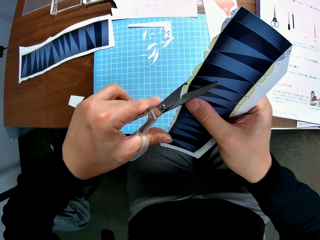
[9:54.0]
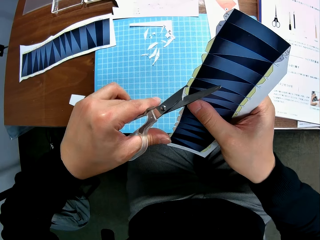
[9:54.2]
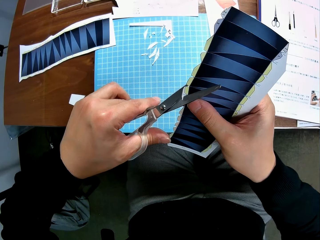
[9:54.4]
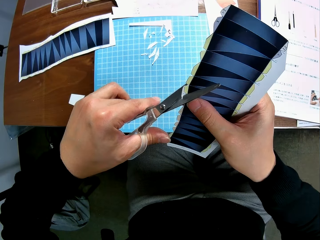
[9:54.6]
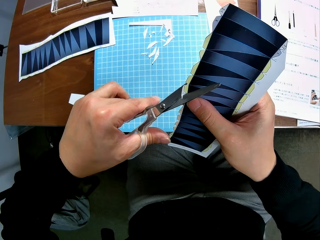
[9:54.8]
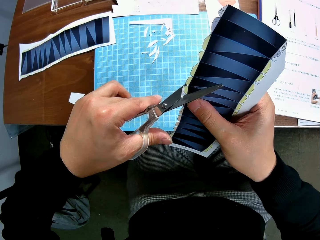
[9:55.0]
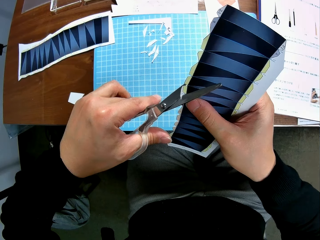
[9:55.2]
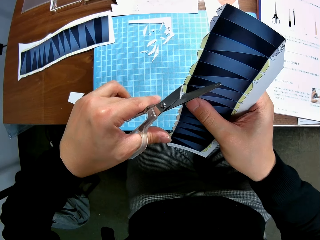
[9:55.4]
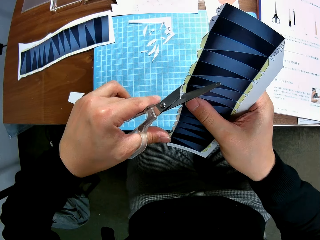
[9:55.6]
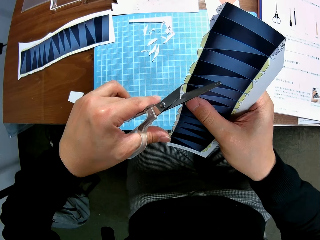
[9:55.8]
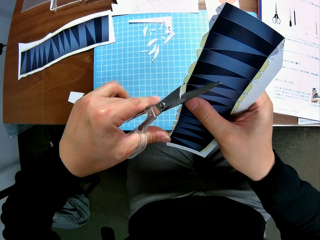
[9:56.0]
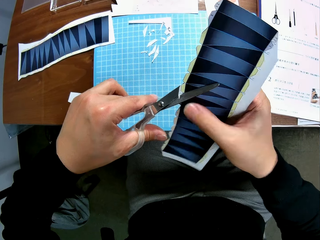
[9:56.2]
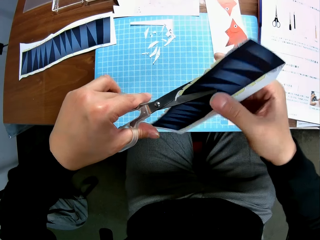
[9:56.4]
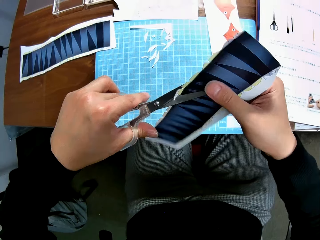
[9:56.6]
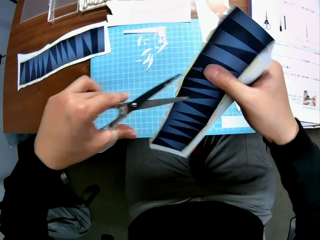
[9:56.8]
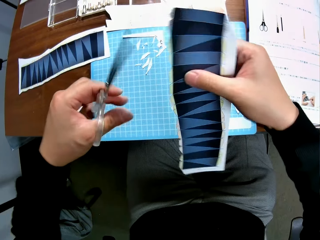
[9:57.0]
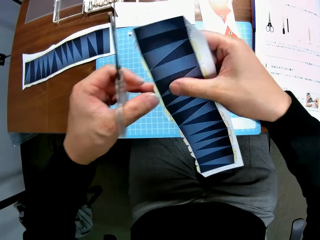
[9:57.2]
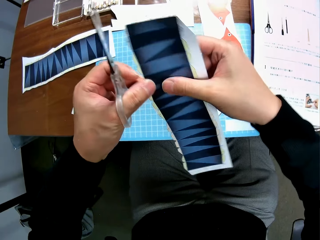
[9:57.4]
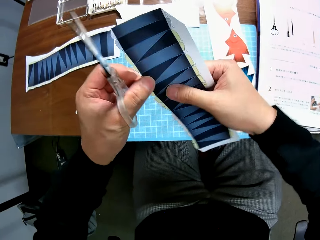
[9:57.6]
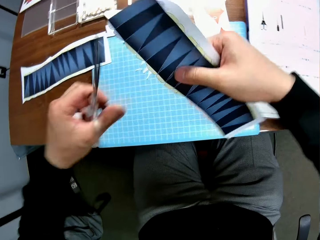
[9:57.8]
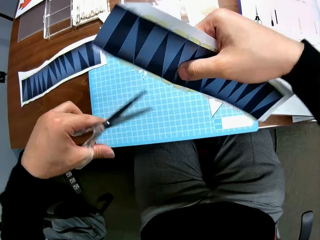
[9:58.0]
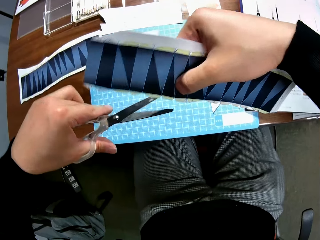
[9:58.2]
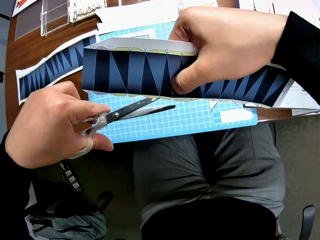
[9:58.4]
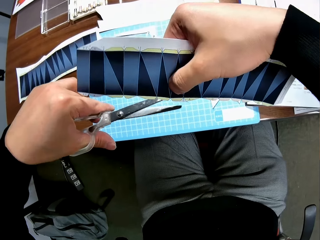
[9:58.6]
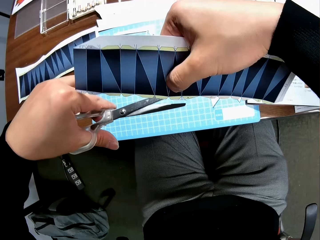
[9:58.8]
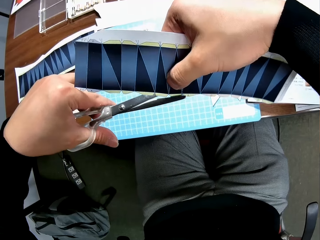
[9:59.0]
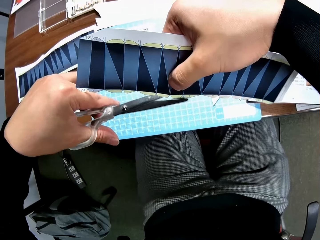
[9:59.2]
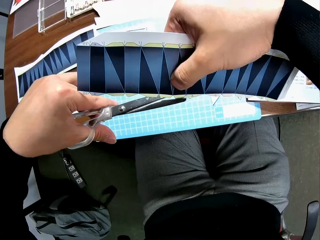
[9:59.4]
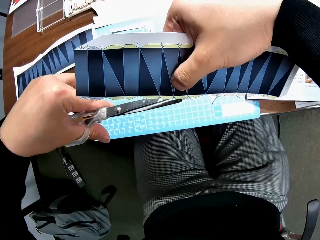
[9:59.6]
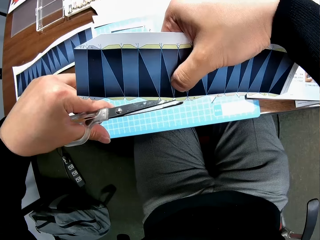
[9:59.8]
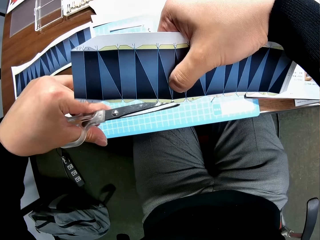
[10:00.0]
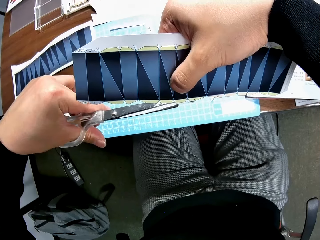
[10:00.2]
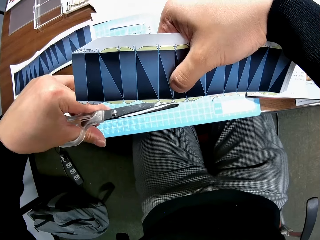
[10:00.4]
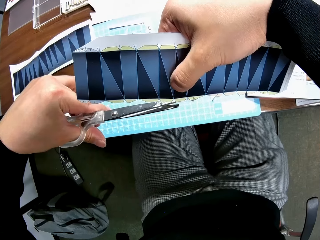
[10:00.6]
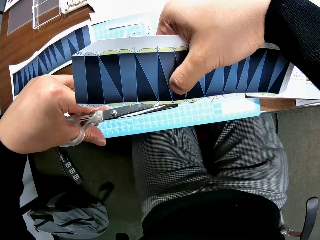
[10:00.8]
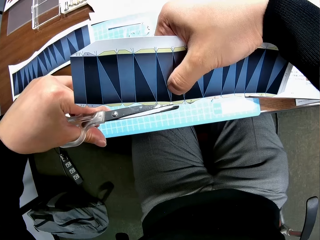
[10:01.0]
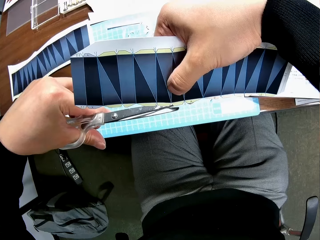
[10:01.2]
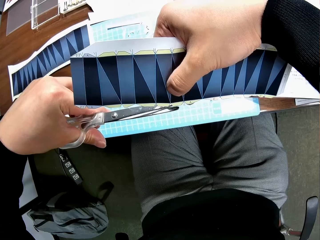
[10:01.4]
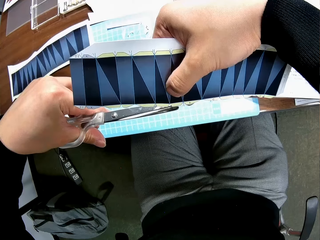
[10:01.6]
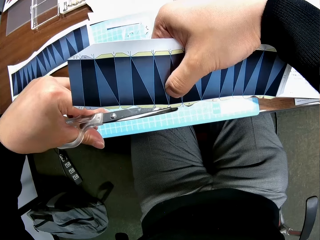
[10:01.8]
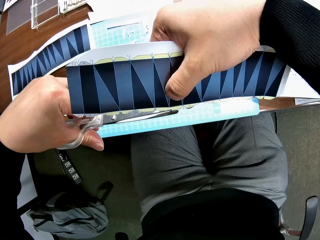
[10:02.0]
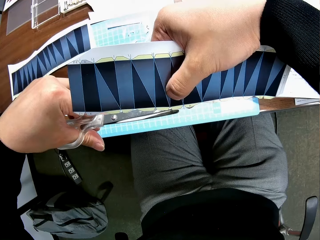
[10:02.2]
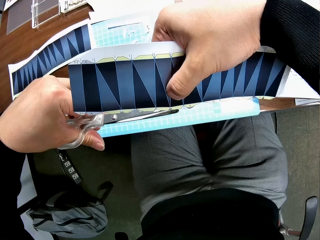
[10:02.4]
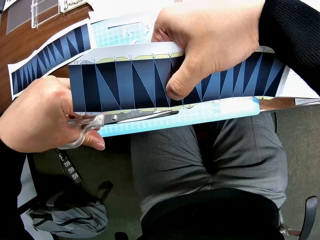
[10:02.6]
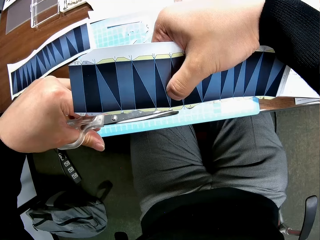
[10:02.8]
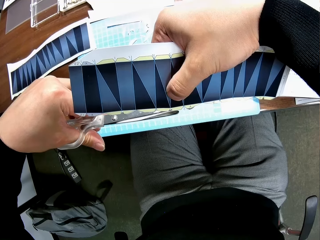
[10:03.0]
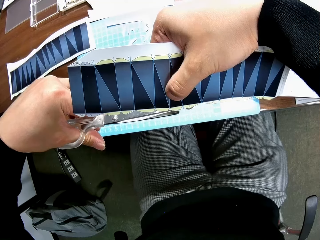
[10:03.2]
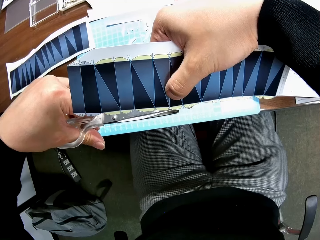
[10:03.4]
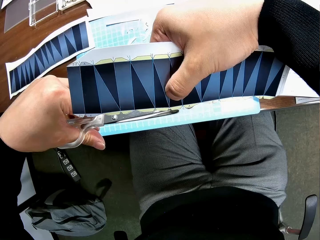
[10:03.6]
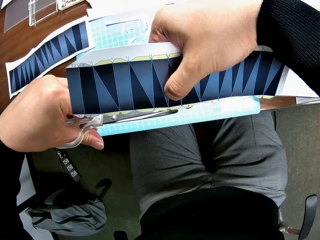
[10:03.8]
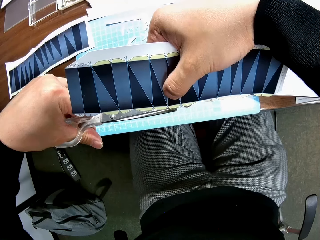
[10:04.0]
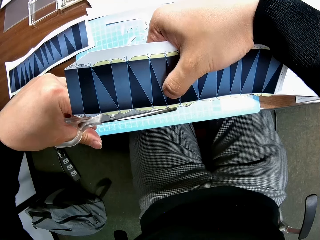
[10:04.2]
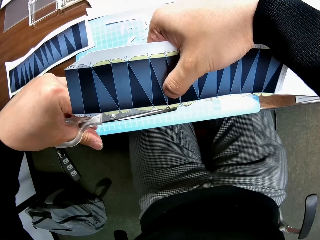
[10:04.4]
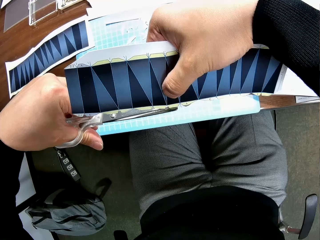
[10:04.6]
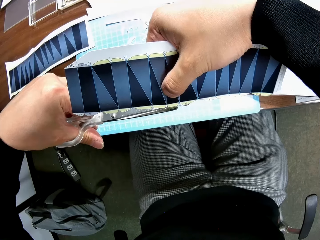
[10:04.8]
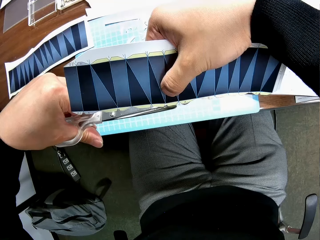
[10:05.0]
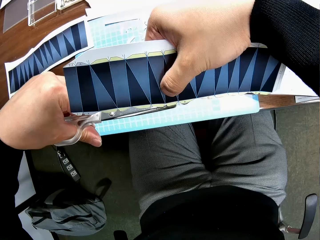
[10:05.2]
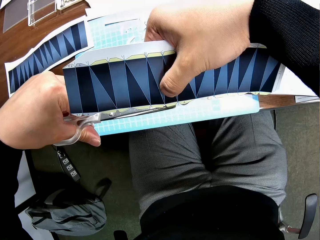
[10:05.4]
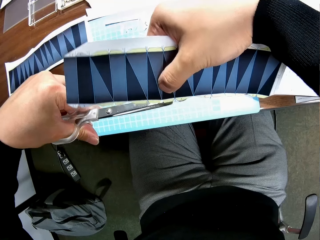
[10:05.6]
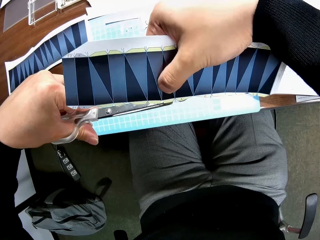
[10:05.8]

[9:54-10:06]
The camera wearer turns a piece over. They cut a piece of paper with scissors.

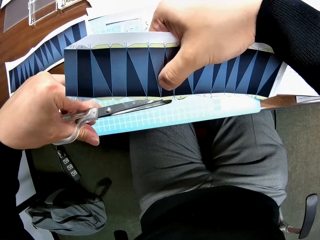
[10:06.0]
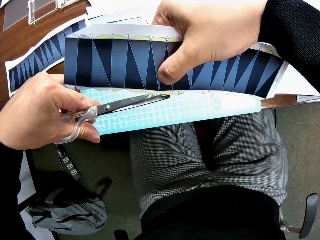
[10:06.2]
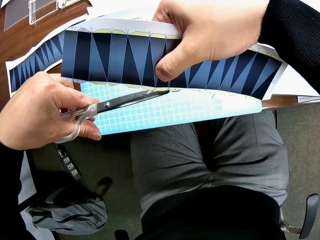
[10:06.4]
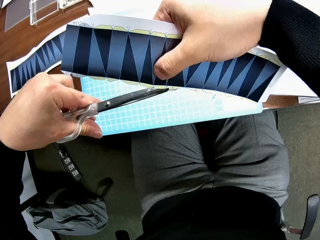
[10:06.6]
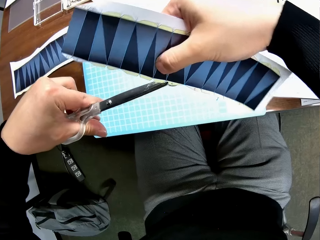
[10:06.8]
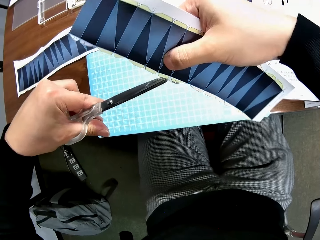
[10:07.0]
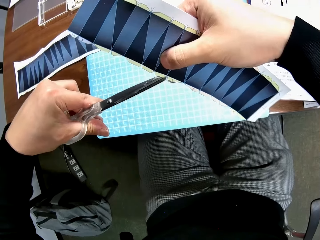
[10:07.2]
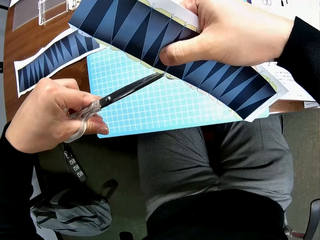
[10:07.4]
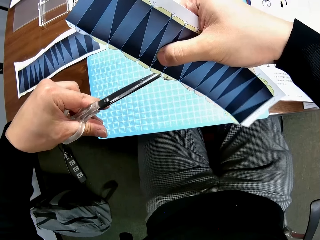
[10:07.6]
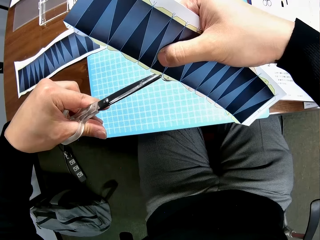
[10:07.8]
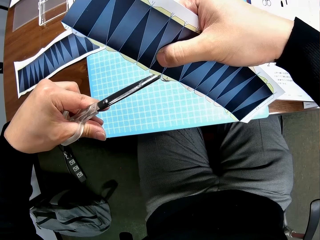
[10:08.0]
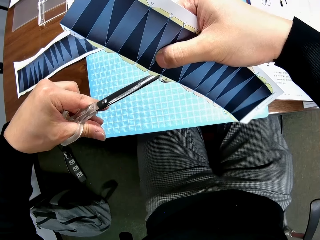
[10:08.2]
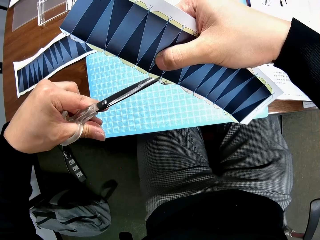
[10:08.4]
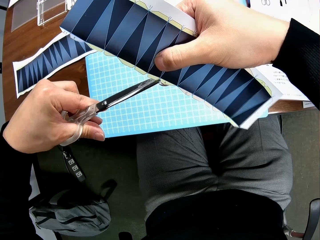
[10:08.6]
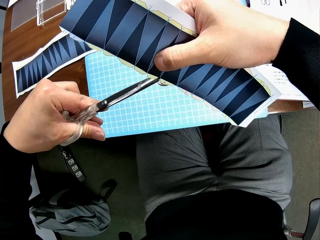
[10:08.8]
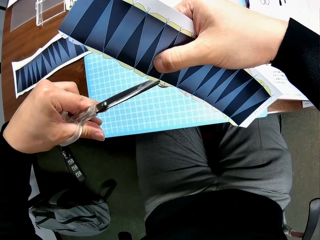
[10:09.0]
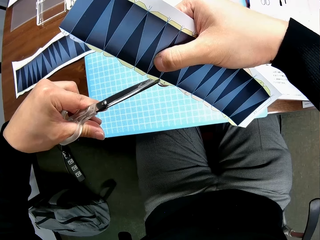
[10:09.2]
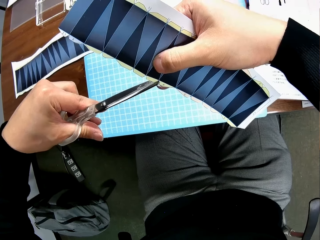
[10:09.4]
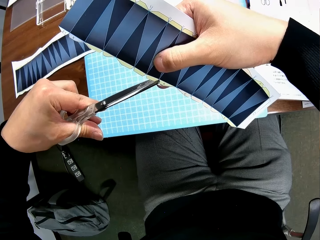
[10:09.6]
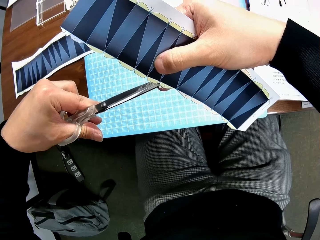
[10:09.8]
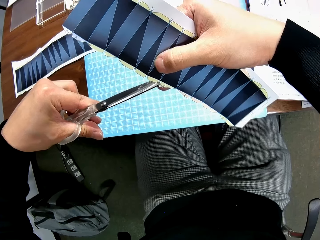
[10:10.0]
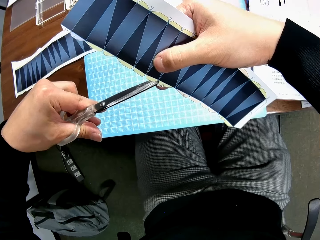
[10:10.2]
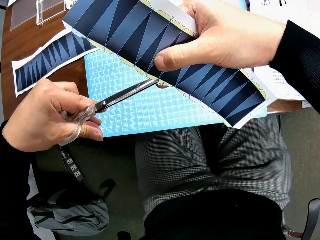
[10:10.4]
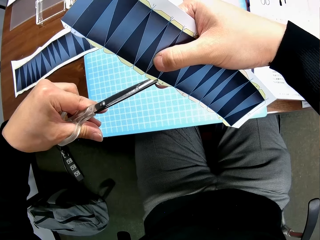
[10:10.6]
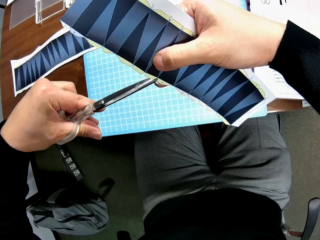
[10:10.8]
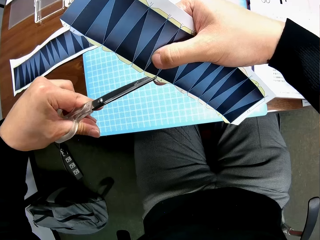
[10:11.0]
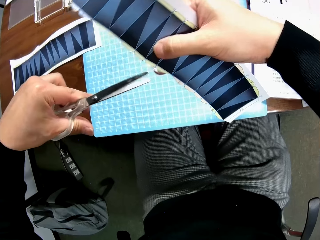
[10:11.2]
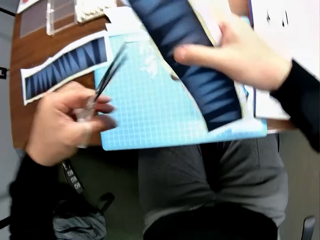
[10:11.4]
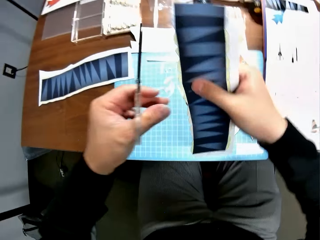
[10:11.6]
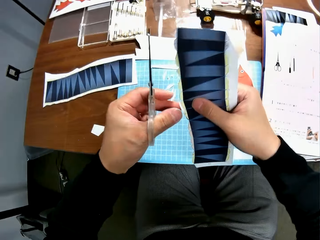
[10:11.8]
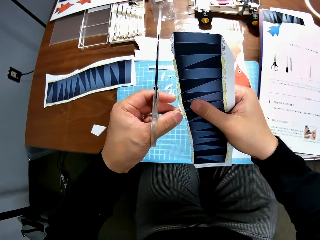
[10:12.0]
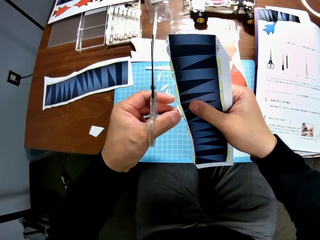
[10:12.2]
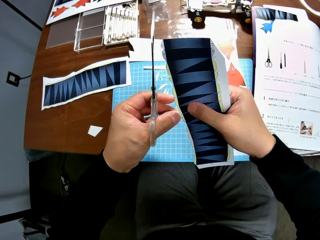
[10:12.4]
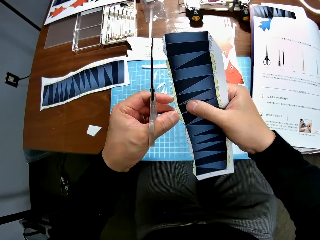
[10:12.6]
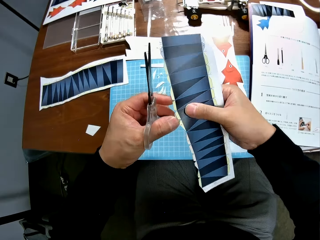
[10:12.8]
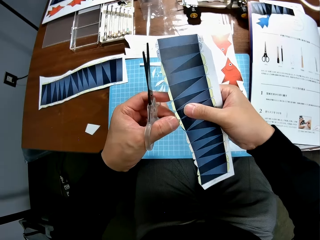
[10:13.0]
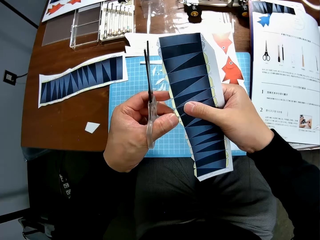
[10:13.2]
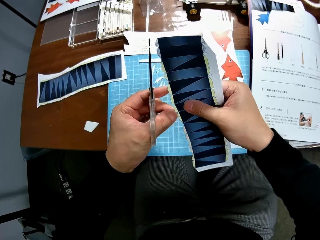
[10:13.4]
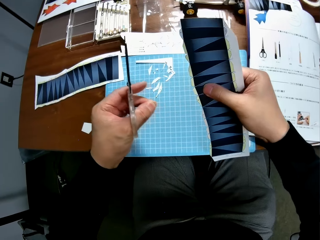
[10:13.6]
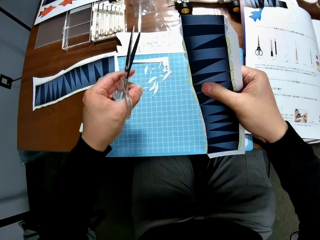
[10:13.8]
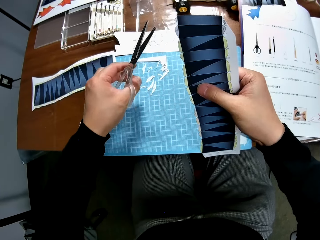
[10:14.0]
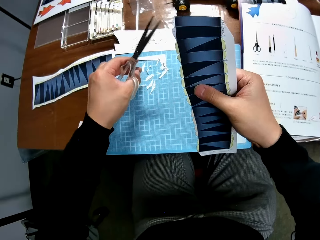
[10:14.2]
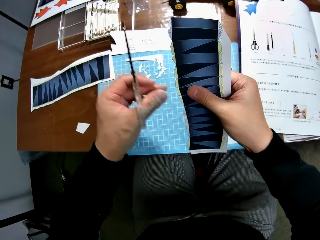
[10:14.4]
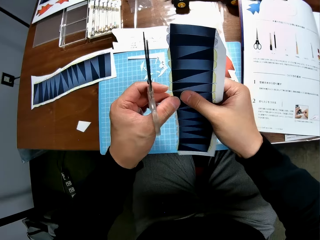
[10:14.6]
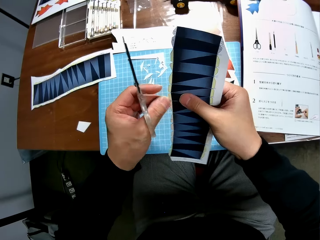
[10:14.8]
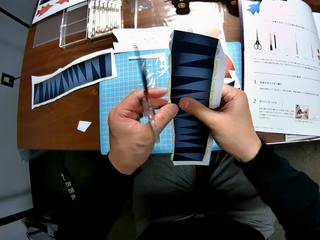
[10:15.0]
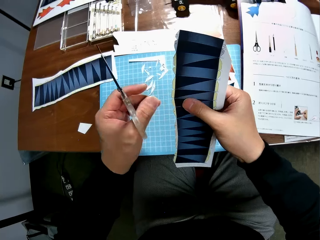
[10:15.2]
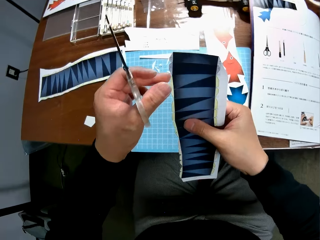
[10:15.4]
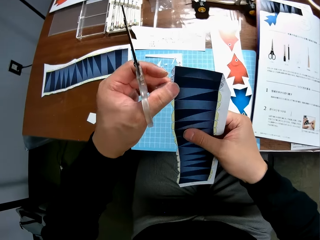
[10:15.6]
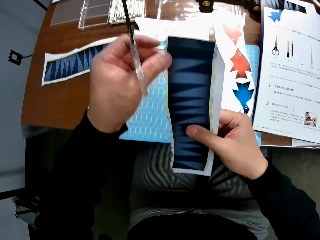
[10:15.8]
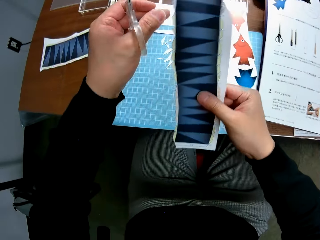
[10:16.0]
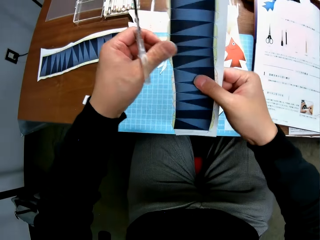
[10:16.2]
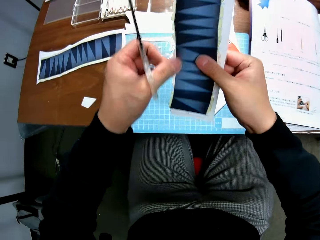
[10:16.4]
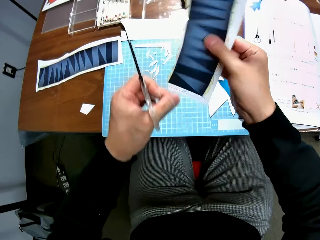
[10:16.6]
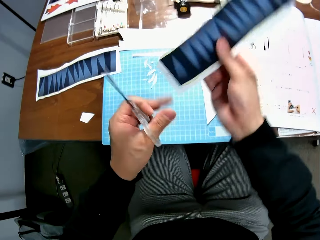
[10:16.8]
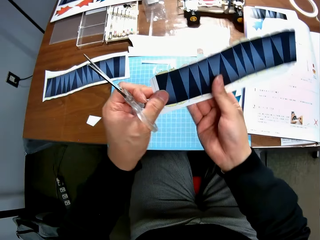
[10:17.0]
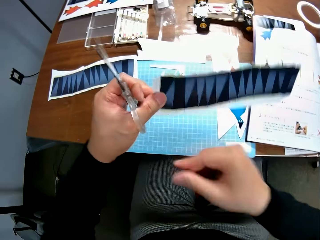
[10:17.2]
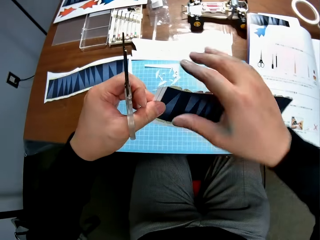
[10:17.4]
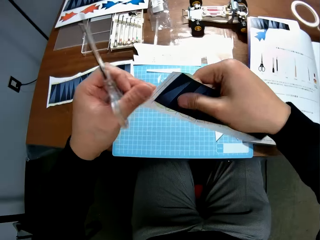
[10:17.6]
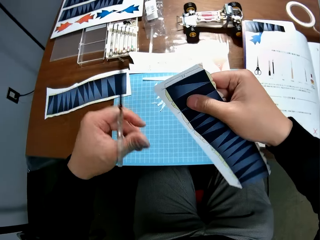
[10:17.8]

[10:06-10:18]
The camera wearer removes another cut piece from the paper stock. He drops the cut piece on the cutting mat. He dusts the paper stock with his left hand. He examines the paper stock. He rubs the paper.
